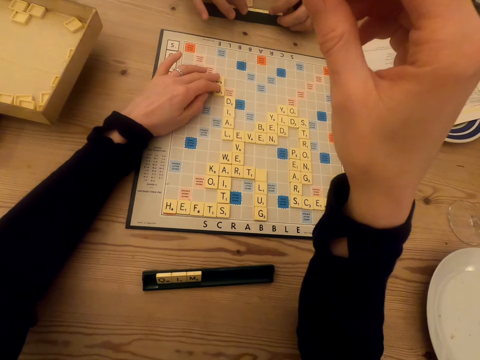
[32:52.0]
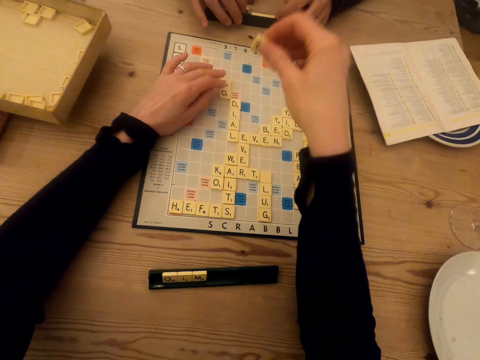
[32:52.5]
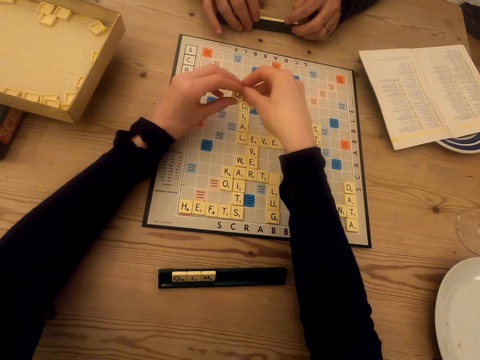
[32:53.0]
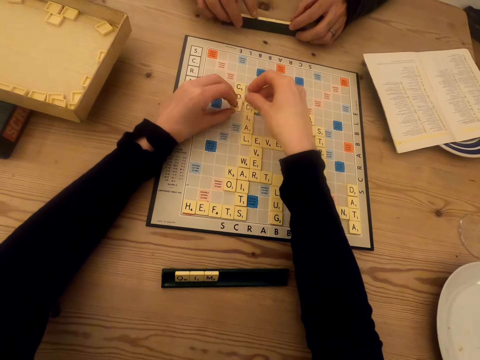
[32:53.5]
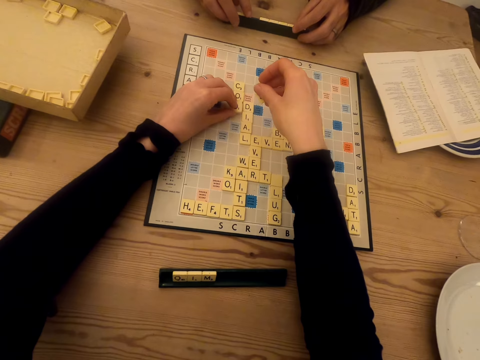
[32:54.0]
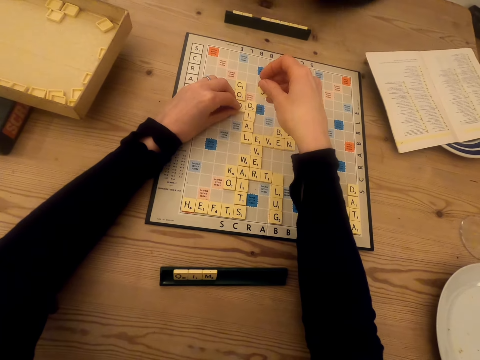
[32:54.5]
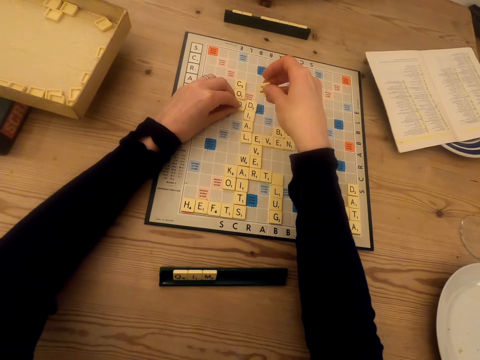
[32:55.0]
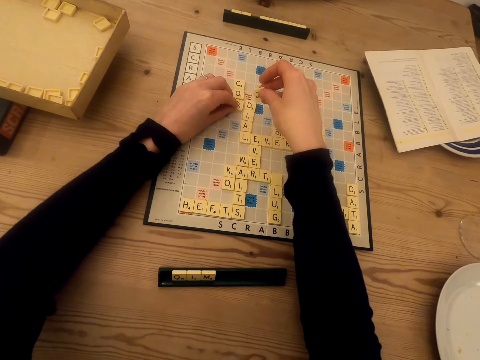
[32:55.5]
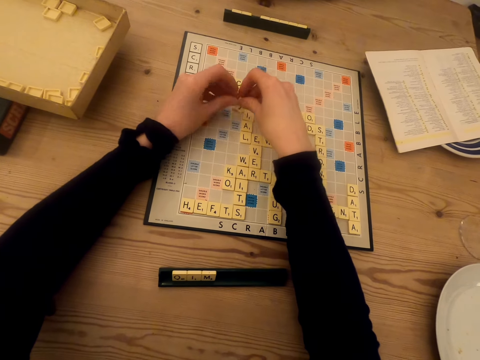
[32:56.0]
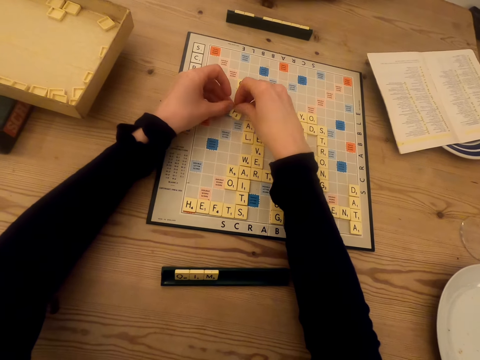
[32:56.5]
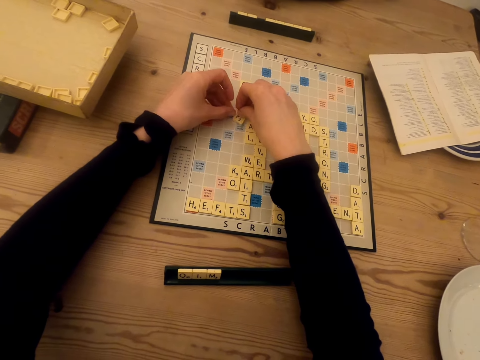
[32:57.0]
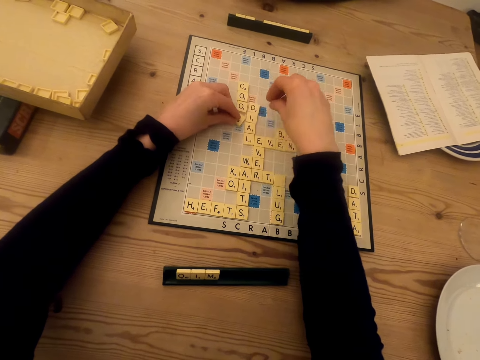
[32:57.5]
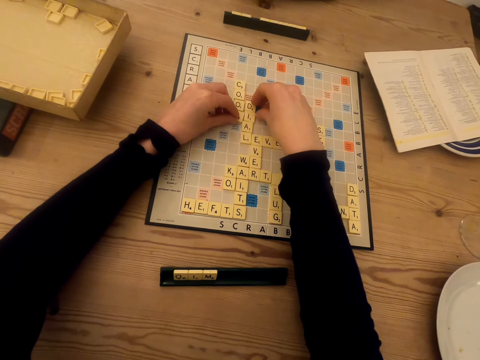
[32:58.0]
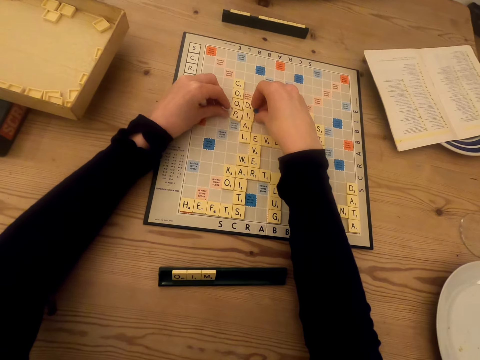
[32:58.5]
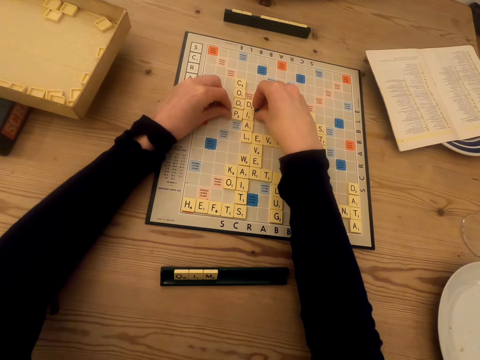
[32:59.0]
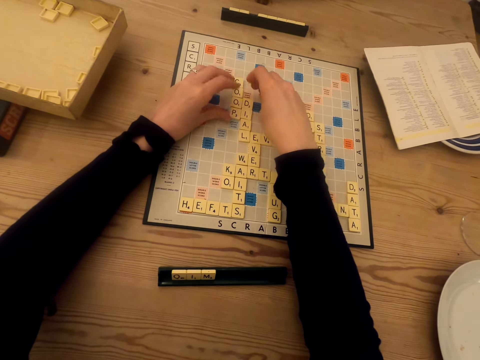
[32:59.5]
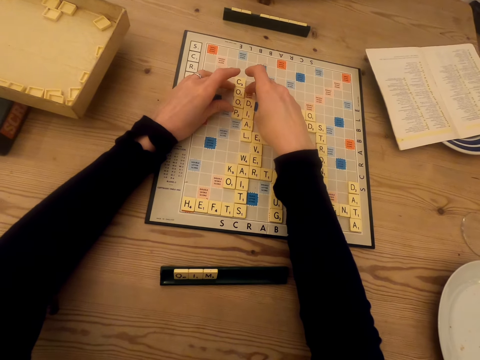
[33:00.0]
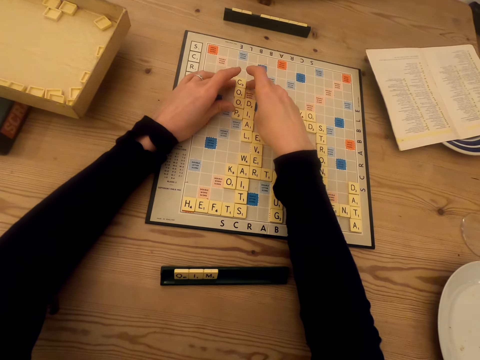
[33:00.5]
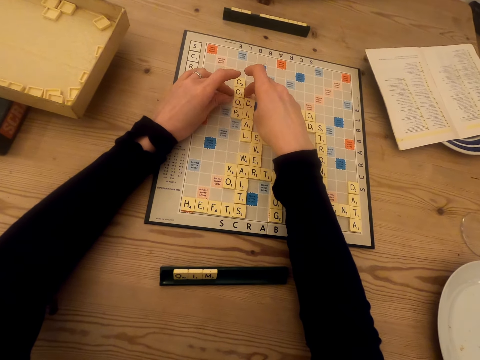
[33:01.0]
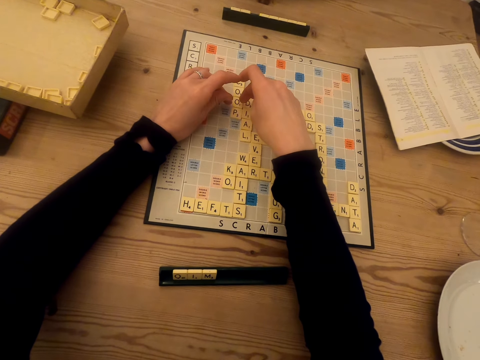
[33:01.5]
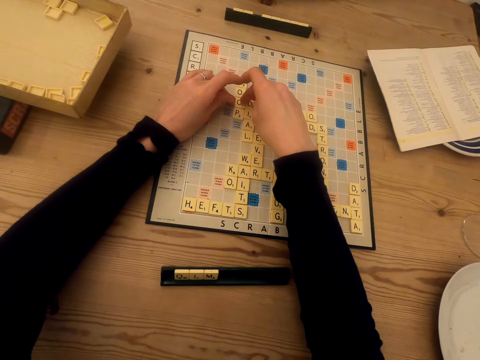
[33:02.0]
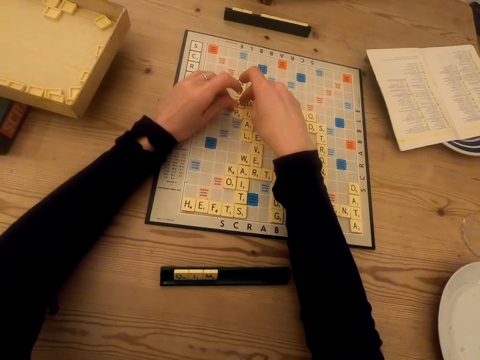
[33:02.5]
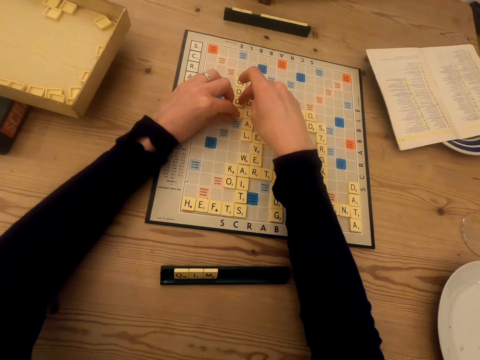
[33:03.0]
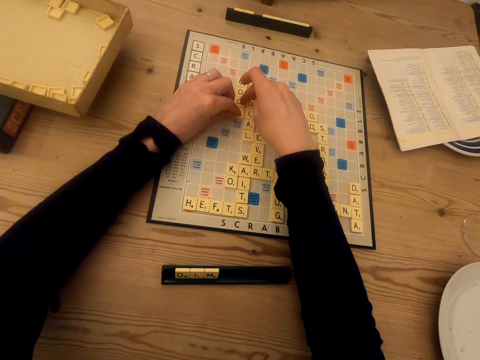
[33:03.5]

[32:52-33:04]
The camera wearer touches the tiles on the scrabble board.

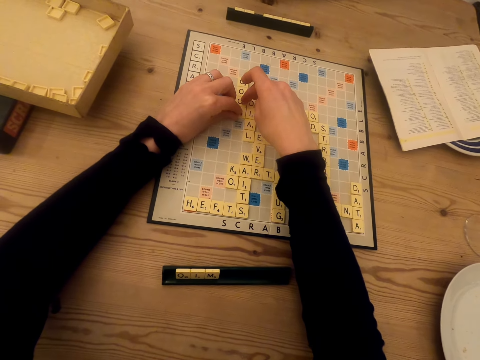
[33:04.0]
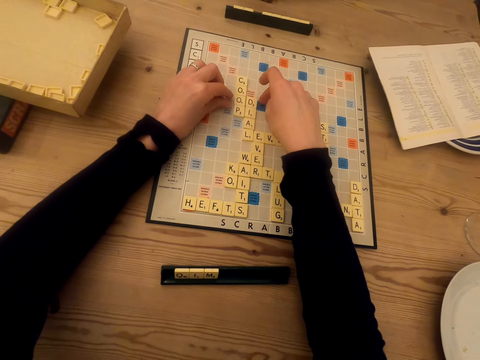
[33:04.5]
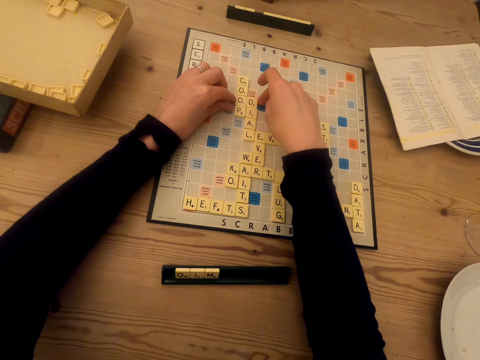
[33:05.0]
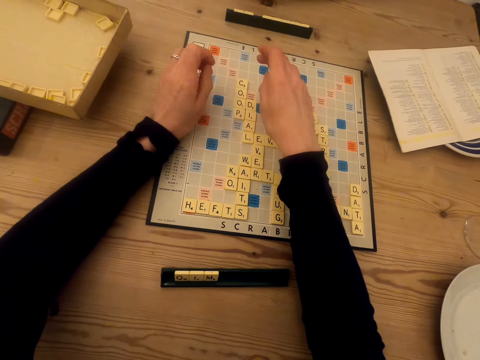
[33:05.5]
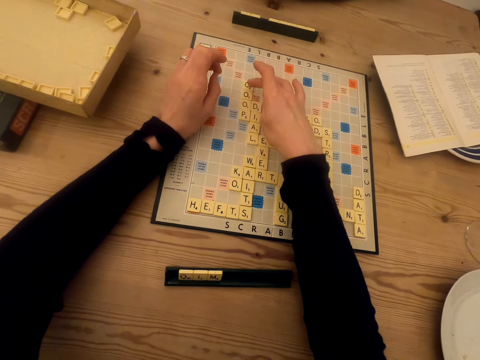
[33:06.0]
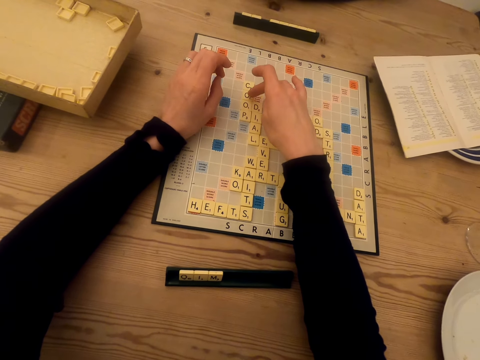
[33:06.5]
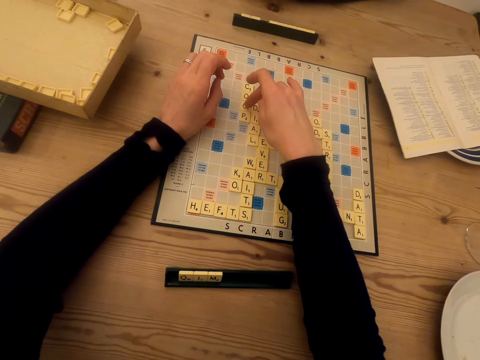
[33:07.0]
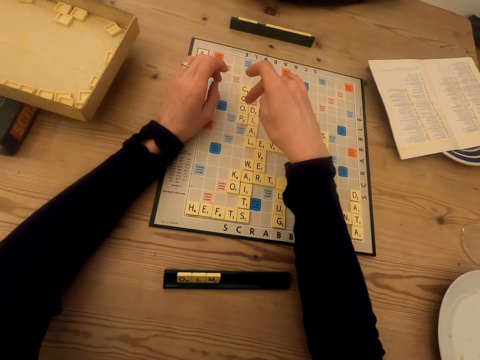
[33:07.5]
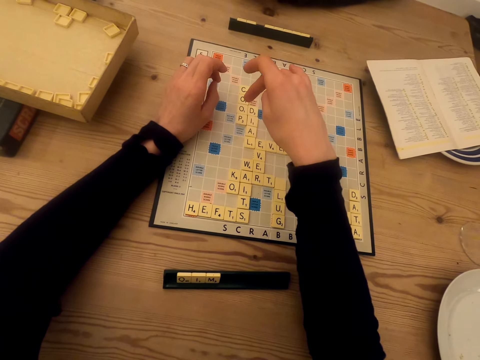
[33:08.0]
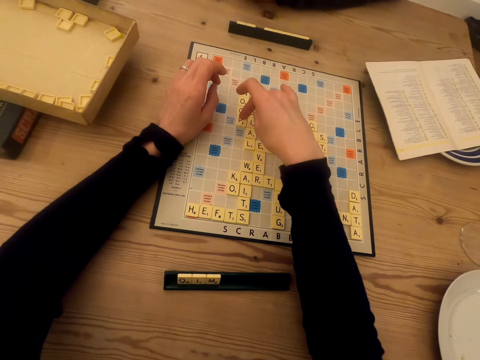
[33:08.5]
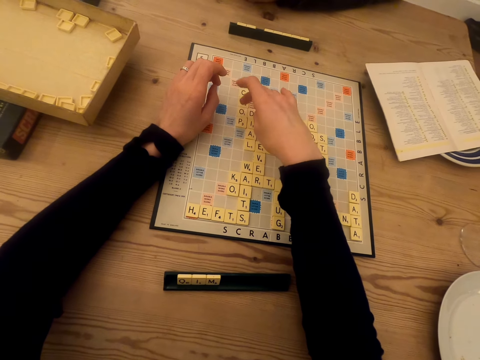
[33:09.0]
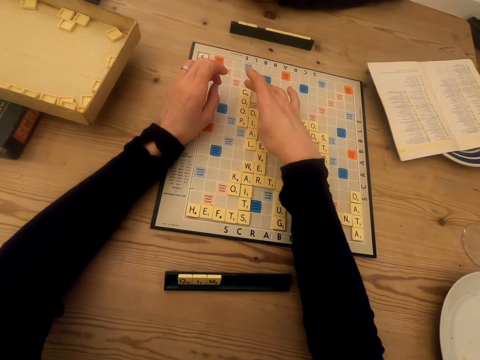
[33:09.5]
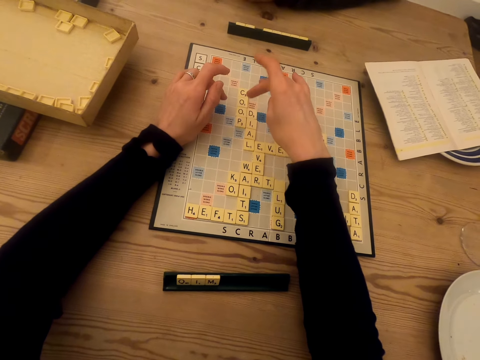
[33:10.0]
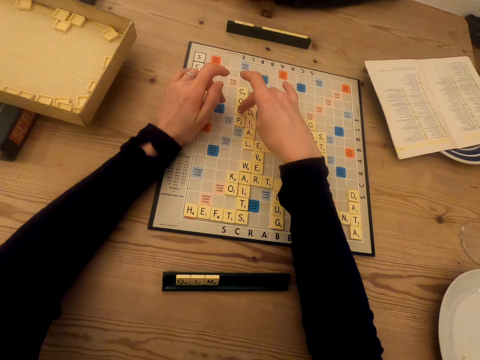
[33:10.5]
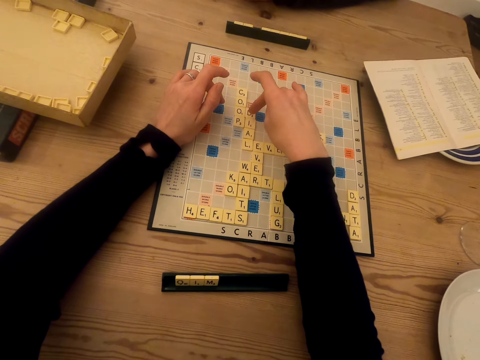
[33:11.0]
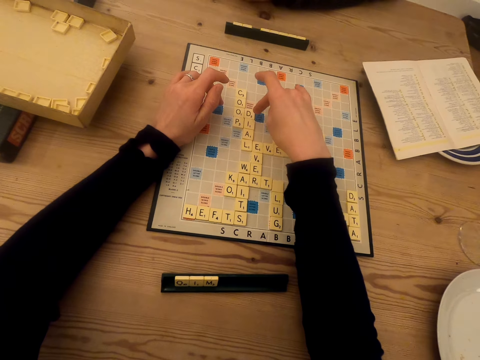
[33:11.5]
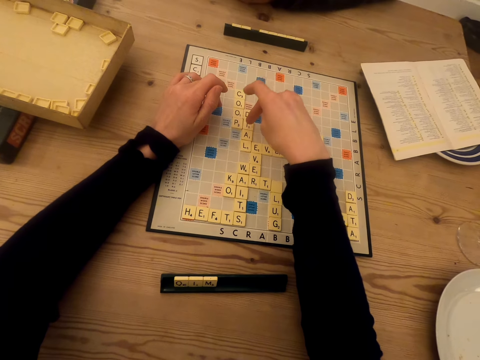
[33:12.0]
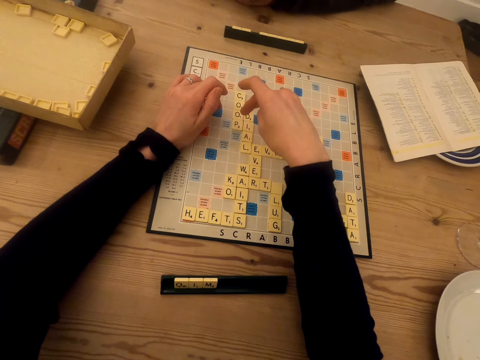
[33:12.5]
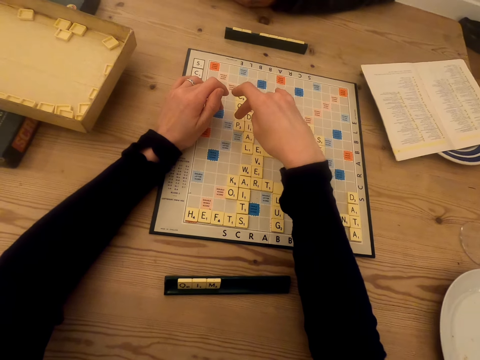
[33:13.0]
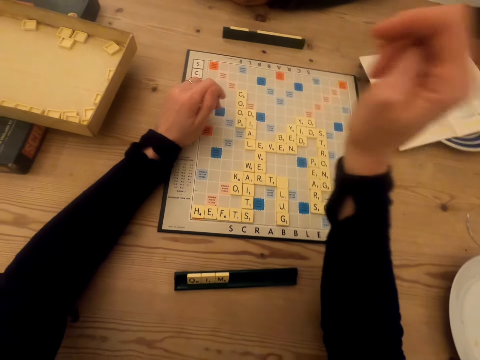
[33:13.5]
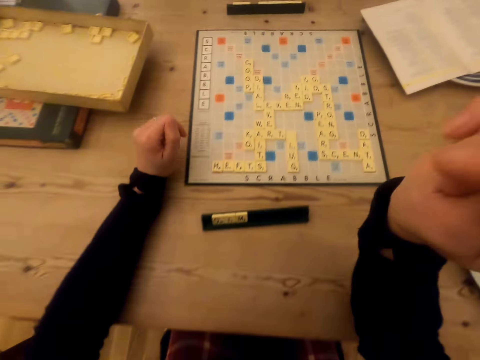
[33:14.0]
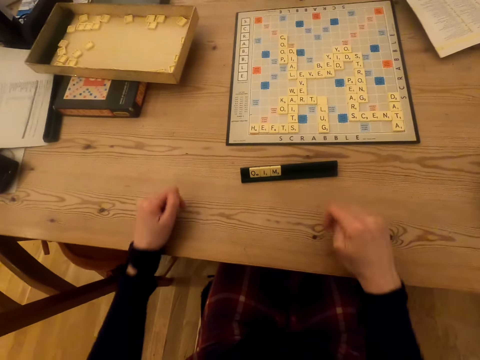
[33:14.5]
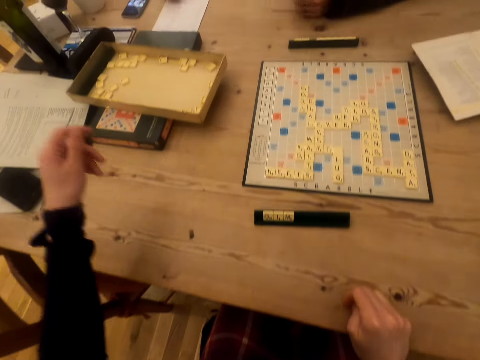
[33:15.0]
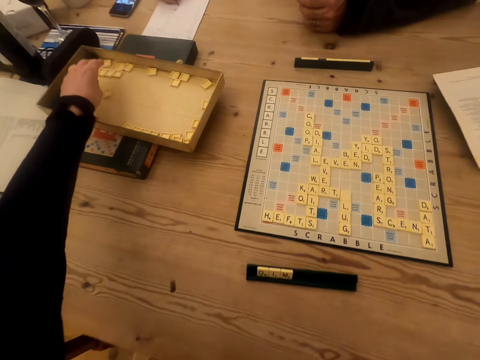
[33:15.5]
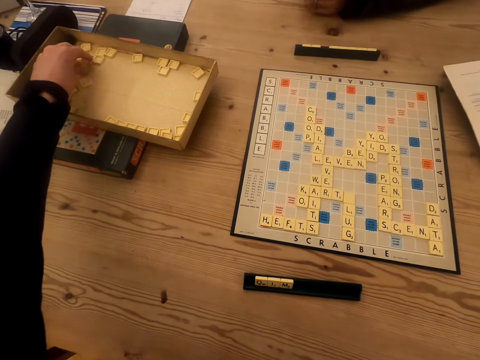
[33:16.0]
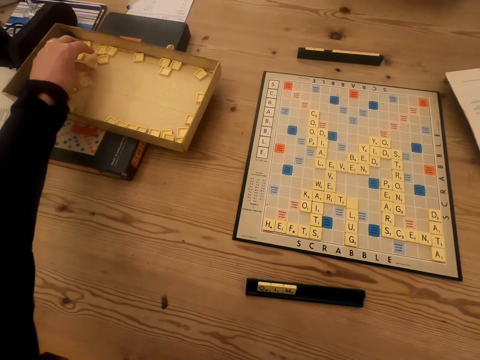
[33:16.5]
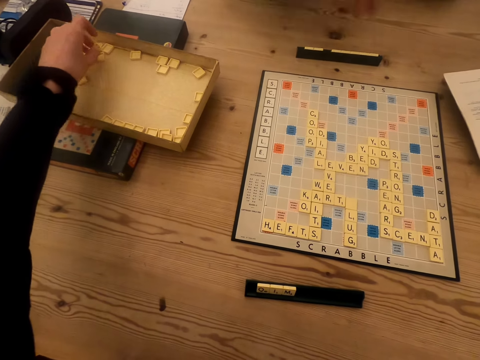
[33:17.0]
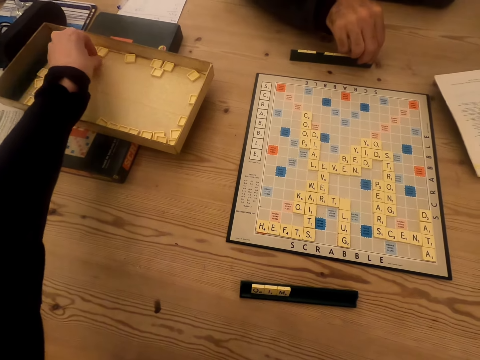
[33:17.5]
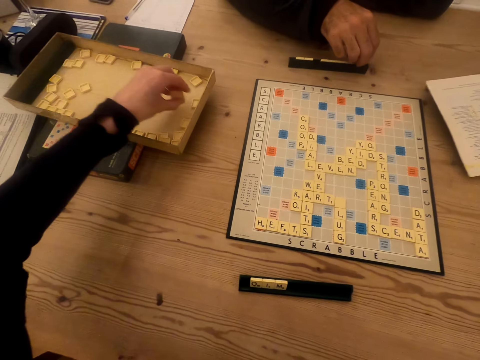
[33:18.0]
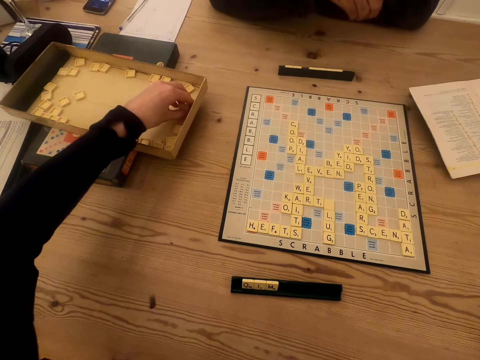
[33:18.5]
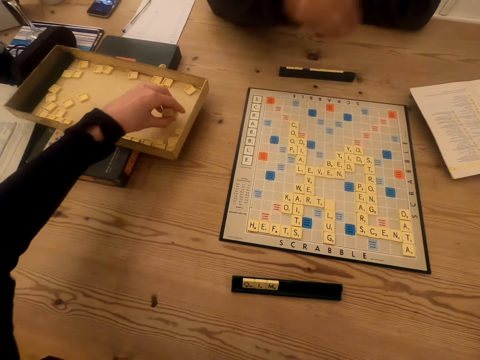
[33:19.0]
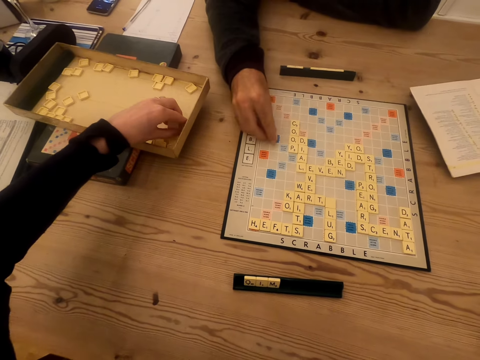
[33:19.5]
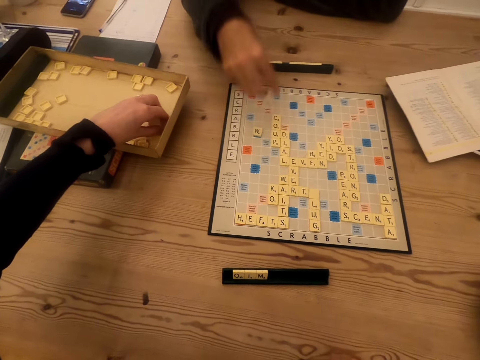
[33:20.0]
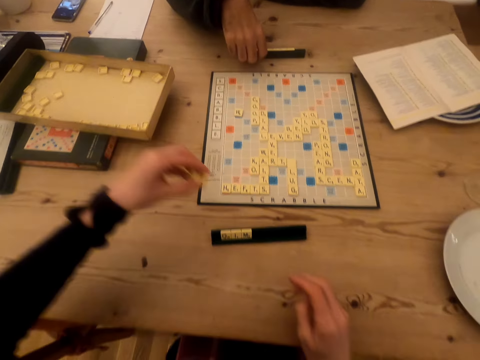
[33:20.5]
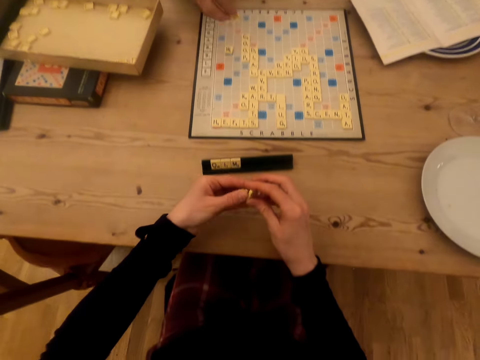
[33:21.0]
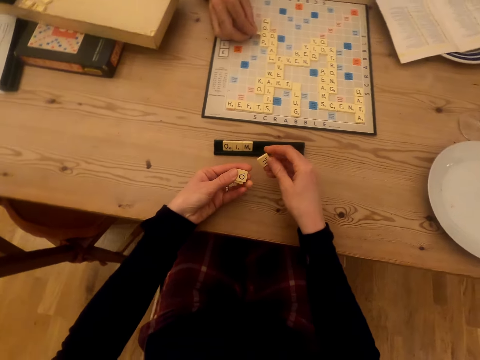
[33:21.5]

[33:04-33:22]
The camera wearer counts the tiles. They raise the hand. They pick up the wood scrabble tiles on the box, and pick up the tiles on the box again. A man picks up the wood scrabble tiles on the chalkboard tile place card holders. The man plays the scrabble game. The camera wearer picks up the tiles on the box. The man places the tile on the scrabble board. He places the tile on the scrabble board again, and picks up the tiles on the chalkboard tile place card holders.
